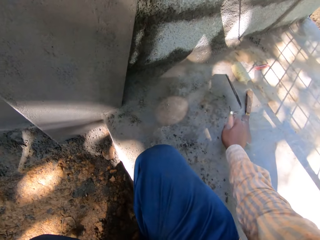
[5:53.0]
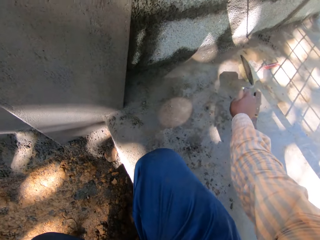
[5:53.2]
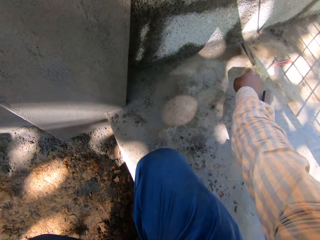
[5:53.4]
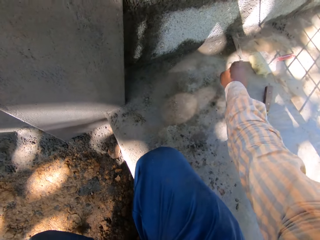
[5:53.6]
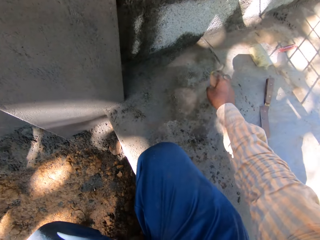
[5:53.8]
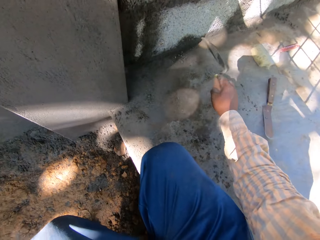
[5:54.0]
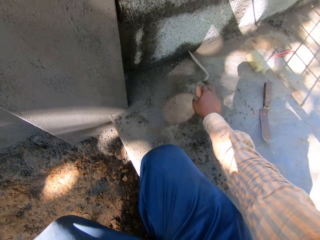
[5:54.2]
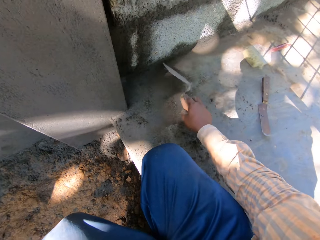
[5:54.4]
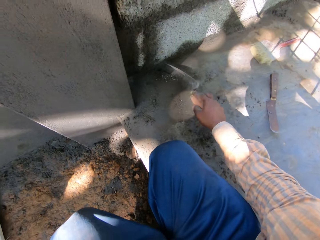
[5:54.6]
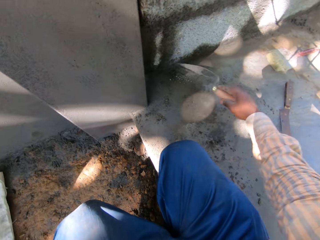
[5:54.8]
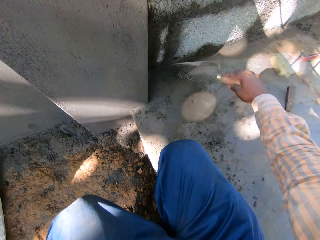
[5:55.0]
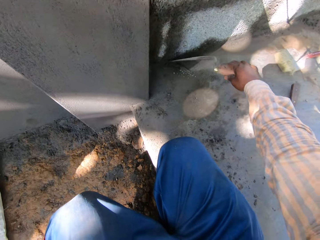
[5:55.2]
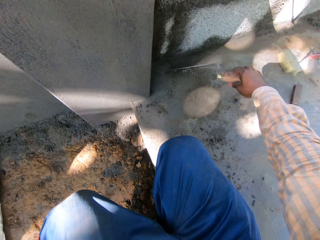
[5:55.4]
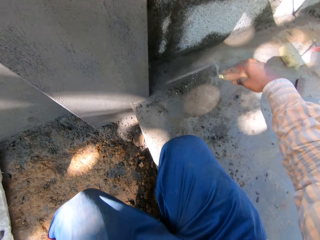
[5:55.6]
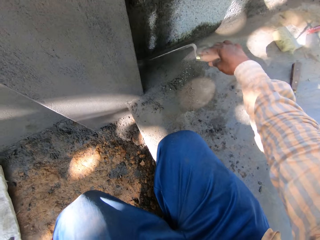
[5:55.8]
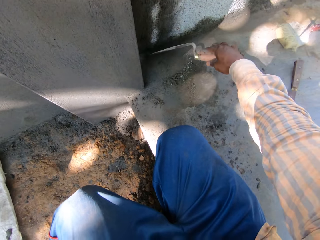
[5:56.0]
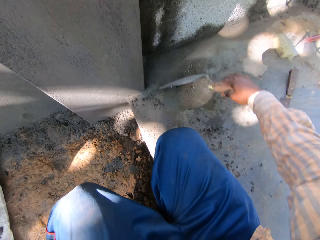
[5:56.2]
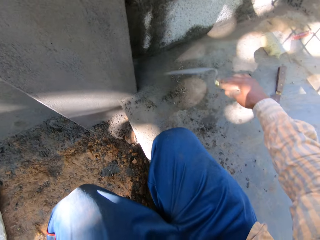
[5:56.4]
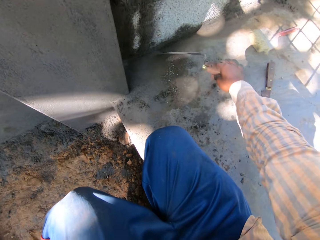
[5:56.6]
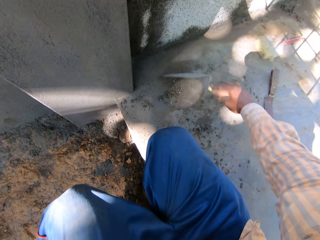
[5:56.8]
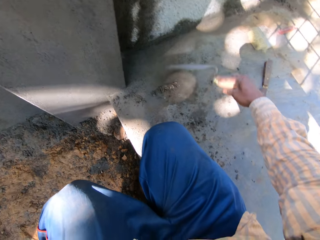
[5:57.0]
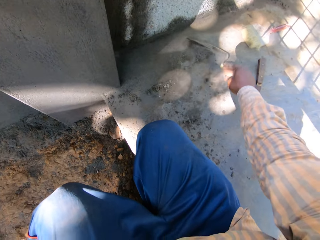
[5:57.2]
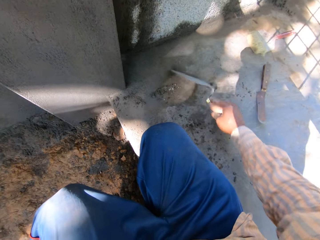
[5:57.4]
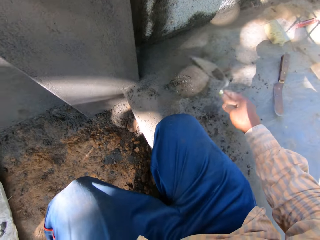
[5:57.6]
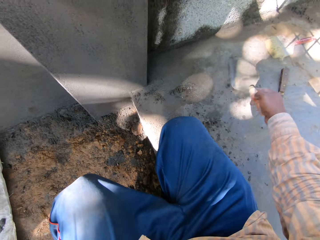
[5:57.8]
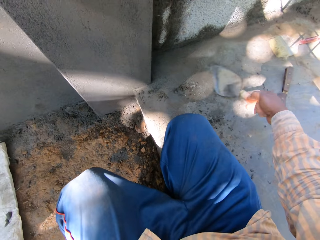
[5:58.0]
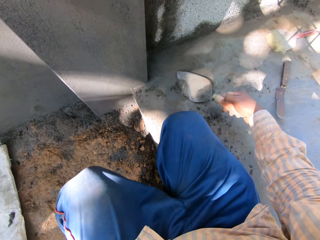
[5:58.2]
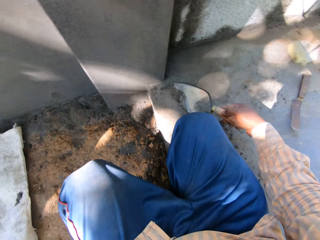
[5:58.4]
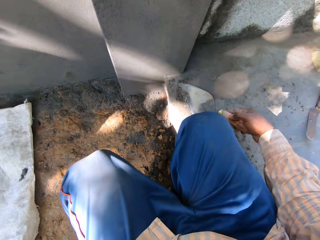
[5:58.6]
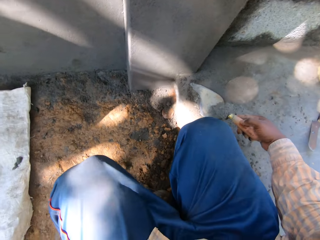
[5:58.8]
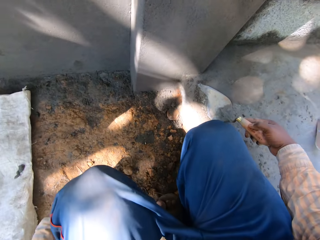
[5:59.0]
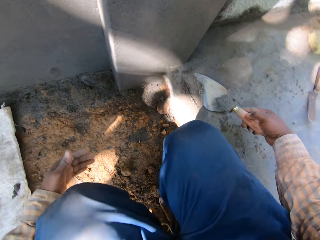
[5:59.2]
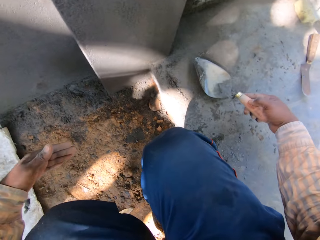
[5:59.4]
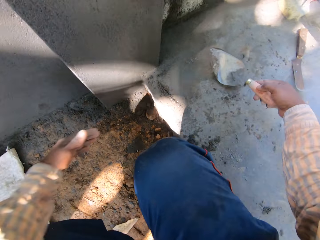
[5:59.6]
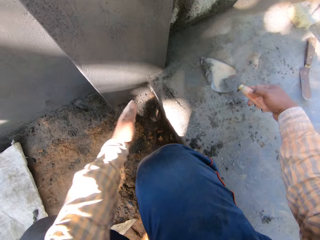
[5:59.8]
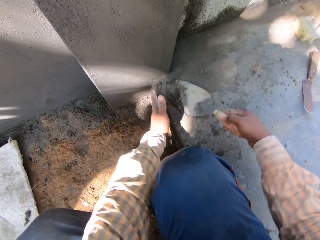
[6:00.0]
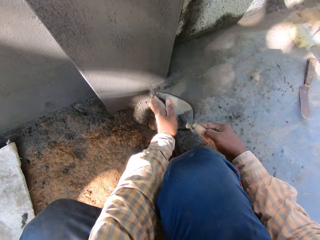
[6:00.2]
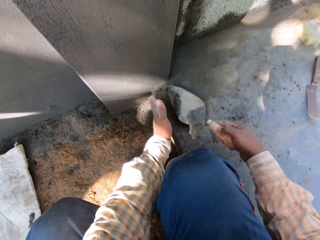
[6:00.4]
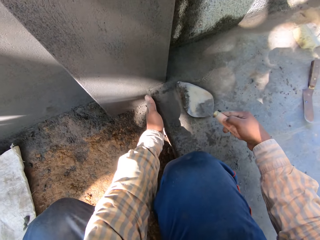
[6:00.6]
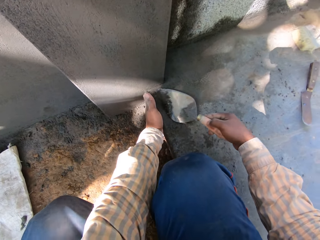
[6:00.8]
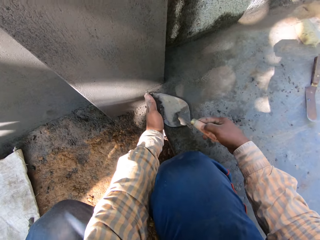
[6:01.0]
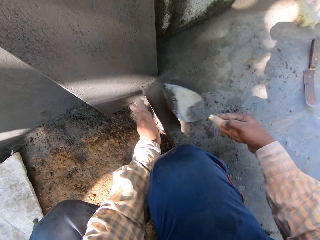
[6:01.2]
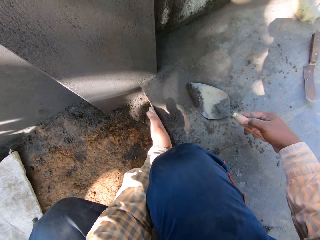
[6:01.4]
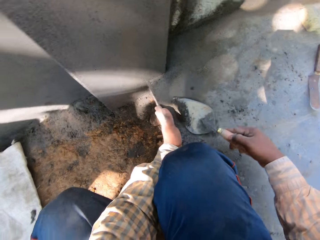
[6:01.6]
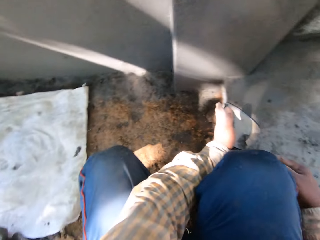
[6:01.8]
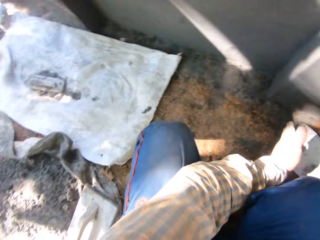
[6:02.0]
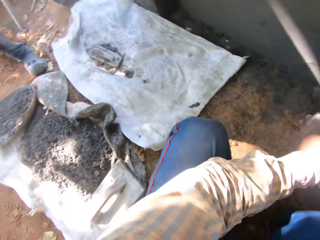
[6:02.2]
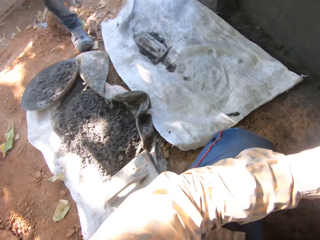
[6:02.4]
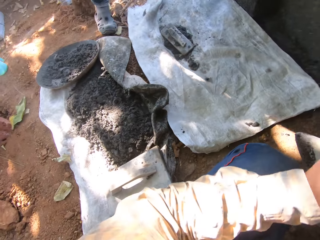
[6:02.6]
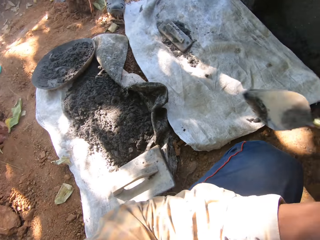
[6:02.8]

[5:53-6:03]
The camera wearer talks to the man. He scrapes the concrete mix from the concrete floor with the trowel in his right hand. He scoops the concrete mix into the trowel with his left hand.

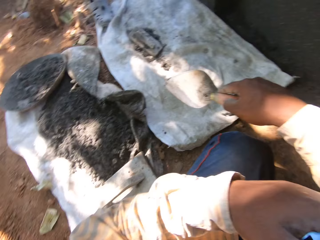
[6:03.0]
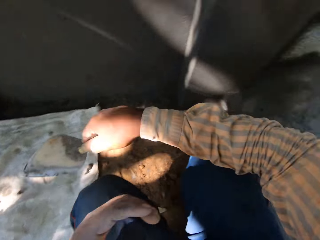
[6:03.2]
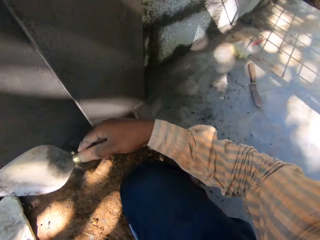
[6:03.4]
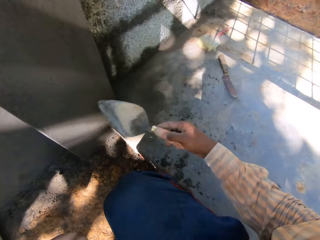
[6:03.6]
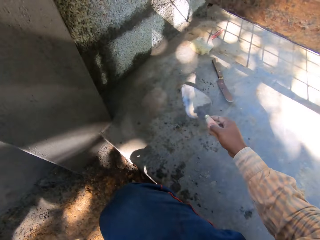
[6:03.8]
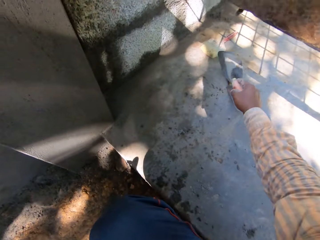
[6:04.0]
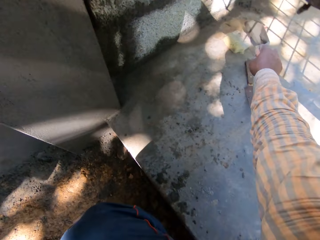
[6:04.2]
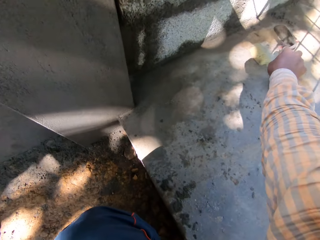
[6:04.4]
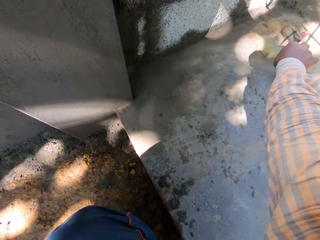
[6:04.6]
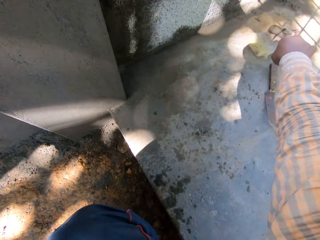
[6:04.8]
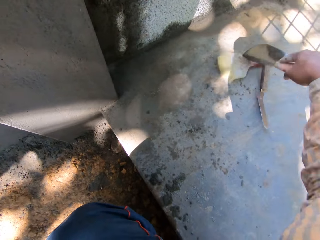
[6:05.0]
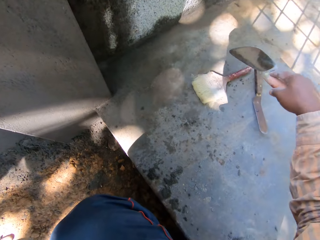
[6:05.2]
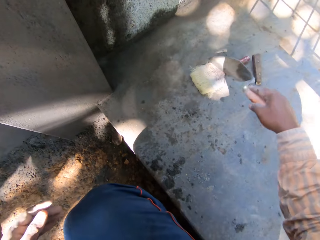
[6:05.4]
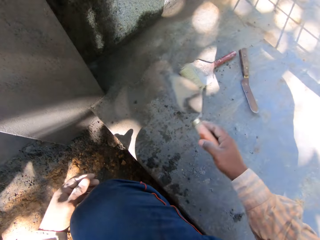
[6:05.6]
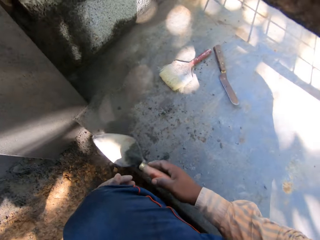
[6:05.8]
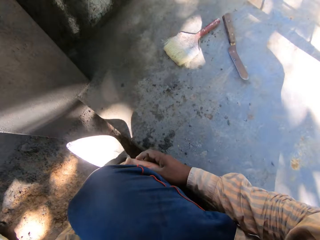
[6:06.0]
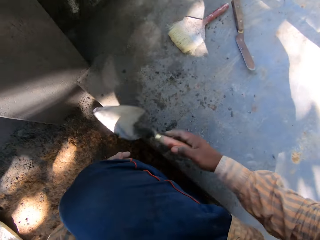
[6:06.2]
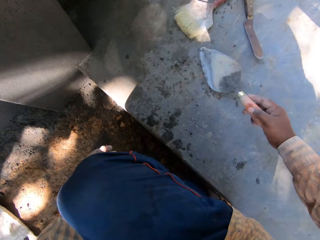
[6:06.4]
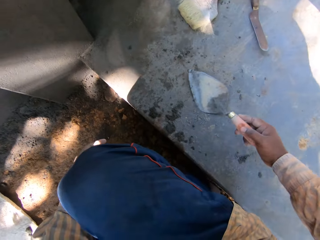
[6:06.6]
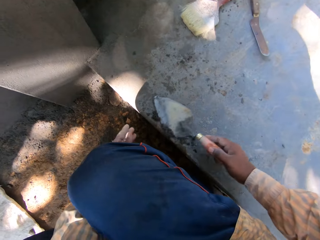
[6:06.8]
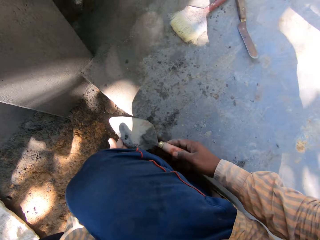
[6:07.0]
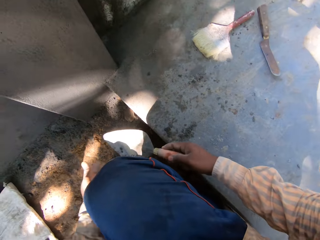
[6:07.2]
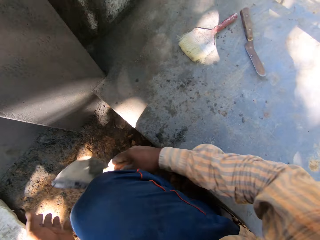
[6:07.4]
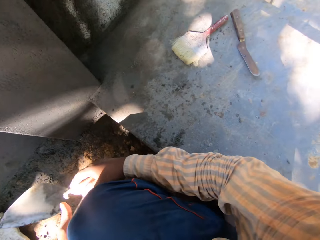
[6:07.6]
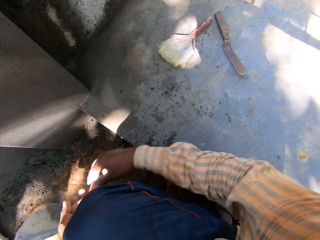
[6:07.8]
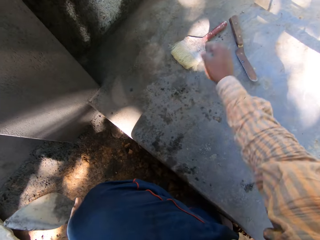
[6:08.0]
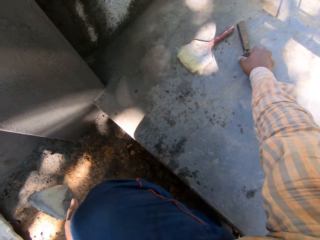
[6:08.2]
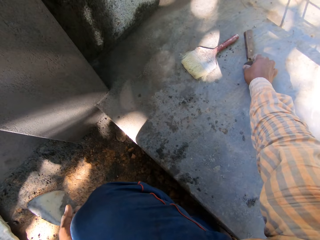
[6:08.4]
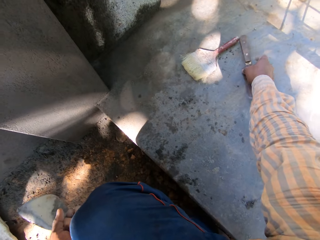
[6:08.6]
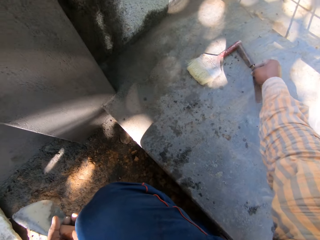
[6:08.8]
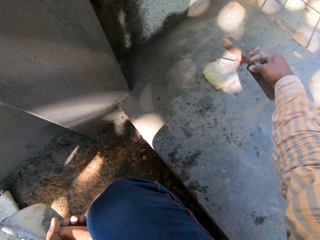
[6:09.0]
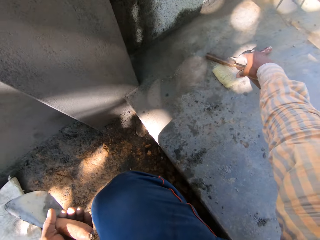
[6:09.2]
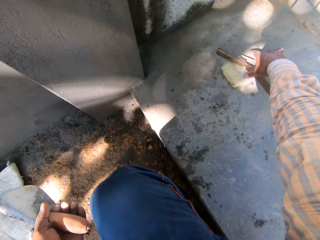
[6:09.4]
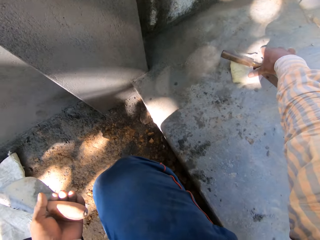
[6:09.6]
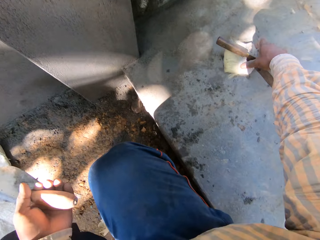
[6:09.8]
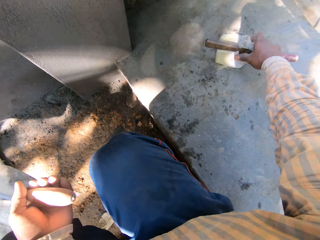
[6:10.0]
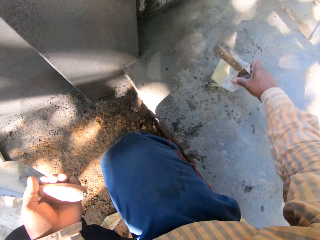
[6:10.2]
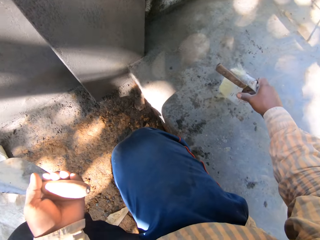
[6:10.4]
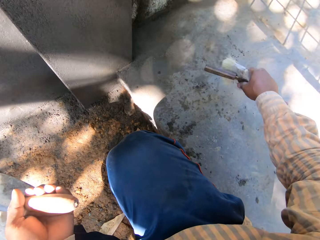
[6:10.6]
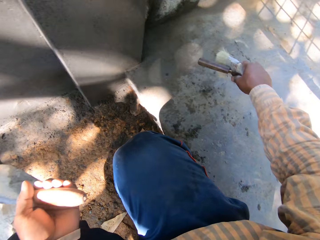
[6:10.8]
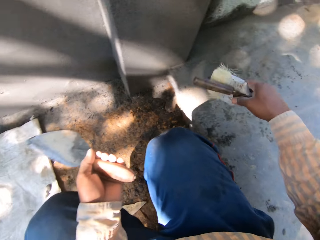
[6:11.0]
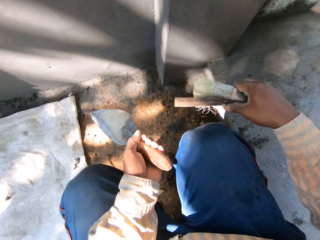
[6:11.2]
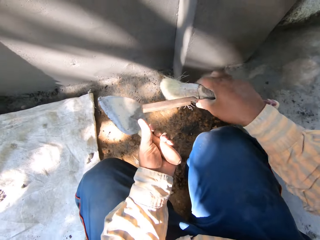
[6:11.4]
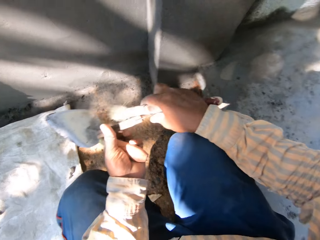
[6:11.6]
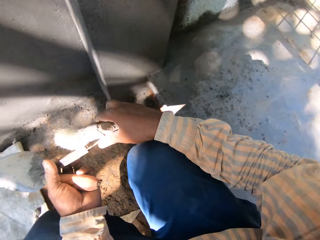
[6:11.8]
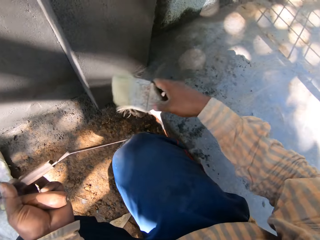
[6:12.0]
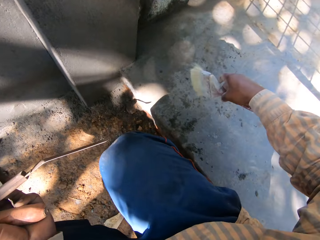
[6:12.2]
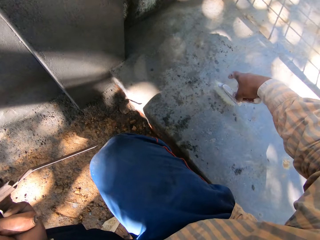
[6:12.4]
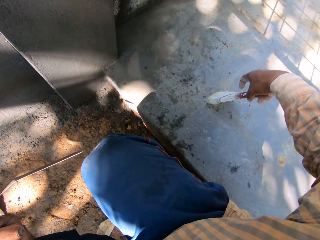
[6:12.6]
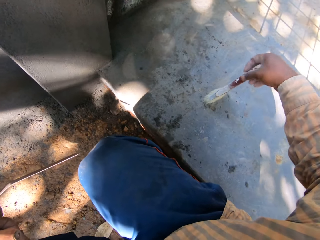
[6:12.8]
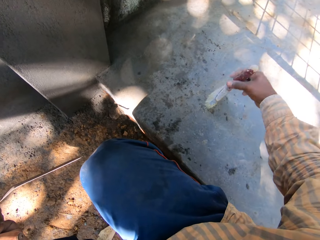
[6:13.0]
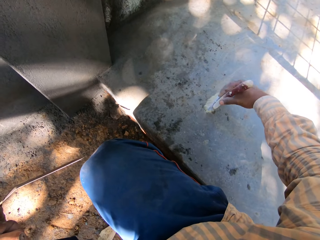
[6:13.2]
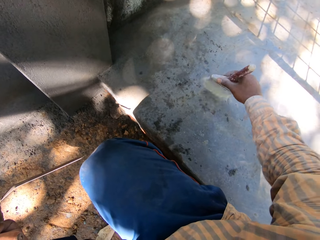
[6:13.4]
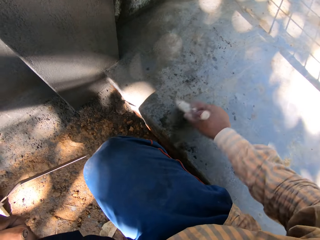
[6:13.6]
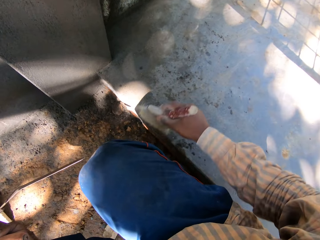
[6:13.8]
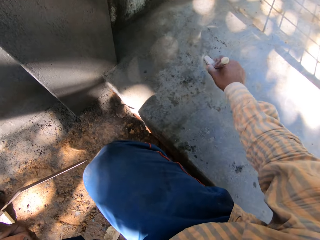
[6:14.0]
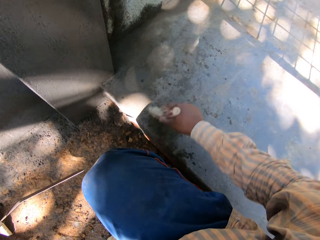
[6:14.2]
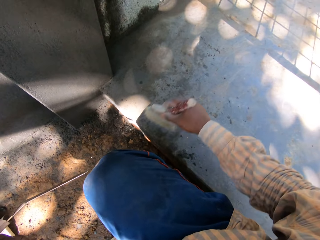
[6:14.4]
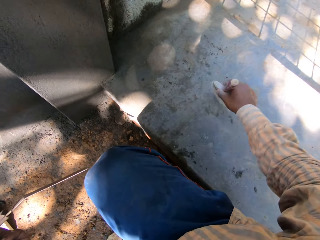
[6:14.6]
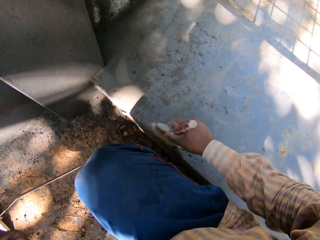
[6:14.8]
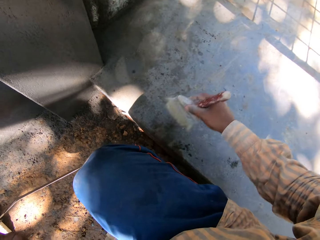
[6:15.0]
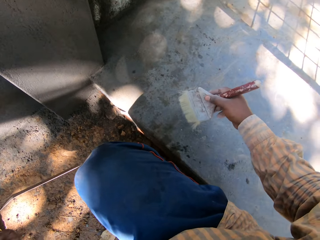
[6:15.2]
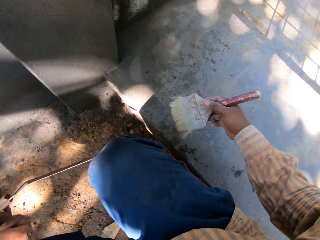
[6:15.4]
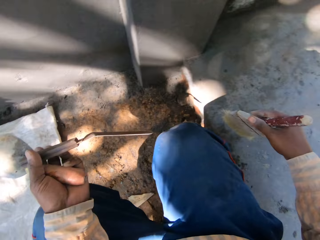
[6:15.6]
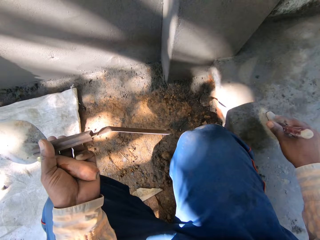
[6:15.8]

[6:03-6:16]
The camera wearer pours the concrete mix on the sack with the trowel in his right hand. He adjusts a paint brush on the concrete floor with the trowel in his right hand. He scoops the concrete mix from the concrete floor with the trowel in his right hand. He pours the concrete mix on the ground with the trowel in his right hand. He passes the trowel from his right hand to his left hand. He picks up the knife scraper from the concrete floor with his right hand. He picks up the paint brush from the concrete floor with his right hand. He passes the knife scraper from his right hand to his left hand. He wipes the concrete mix from the concrete floor with the paint brush in his right hand.
